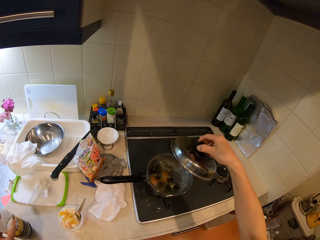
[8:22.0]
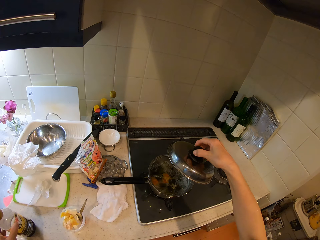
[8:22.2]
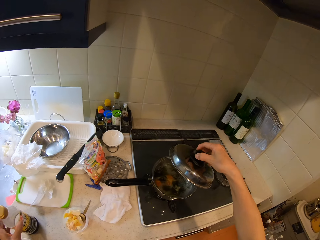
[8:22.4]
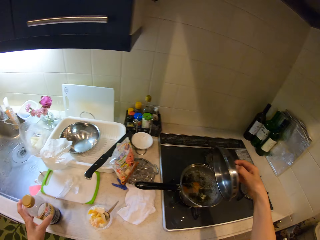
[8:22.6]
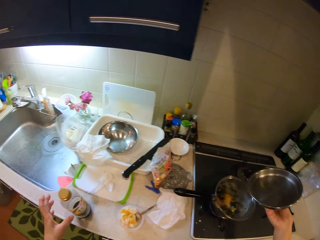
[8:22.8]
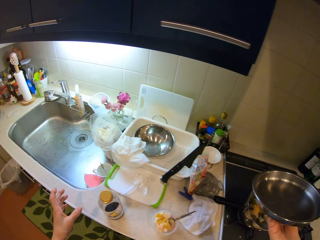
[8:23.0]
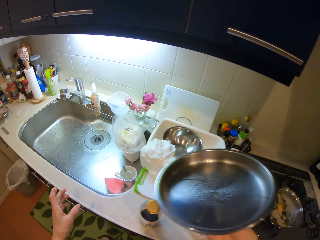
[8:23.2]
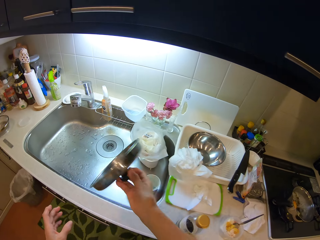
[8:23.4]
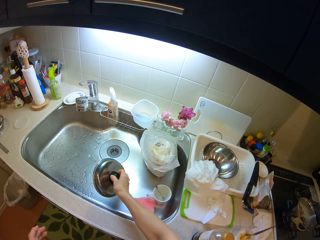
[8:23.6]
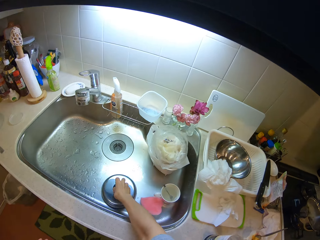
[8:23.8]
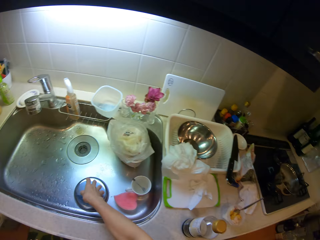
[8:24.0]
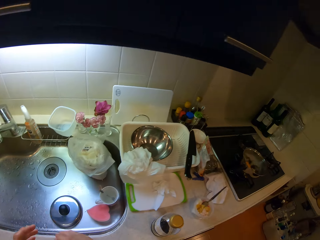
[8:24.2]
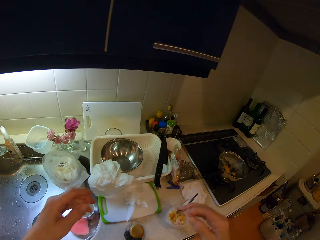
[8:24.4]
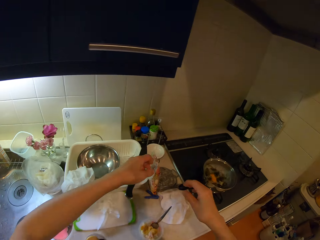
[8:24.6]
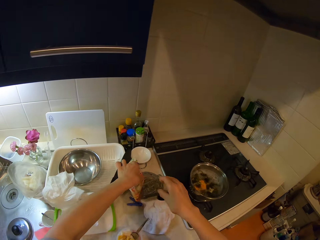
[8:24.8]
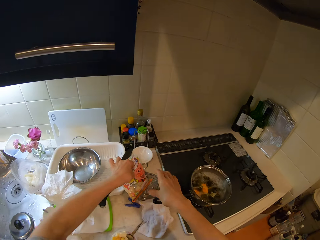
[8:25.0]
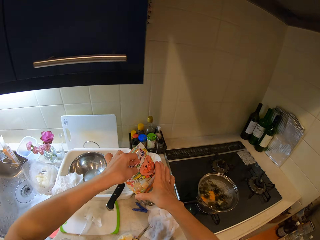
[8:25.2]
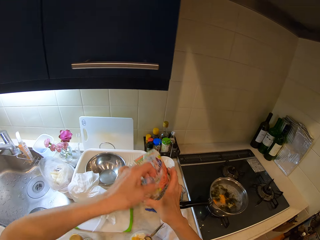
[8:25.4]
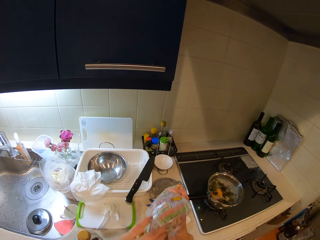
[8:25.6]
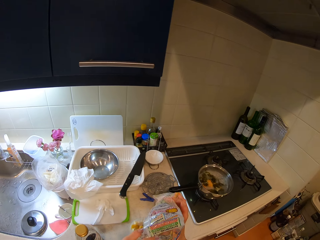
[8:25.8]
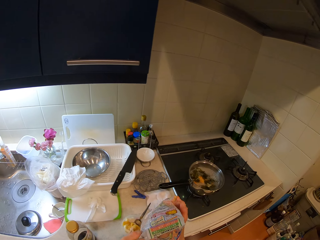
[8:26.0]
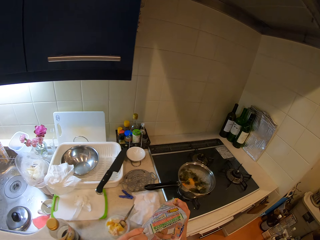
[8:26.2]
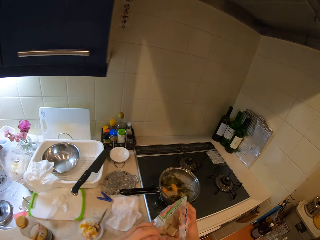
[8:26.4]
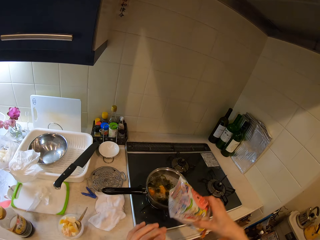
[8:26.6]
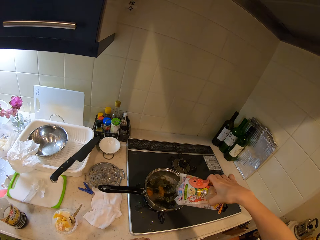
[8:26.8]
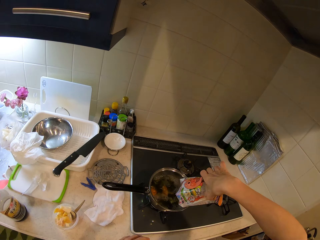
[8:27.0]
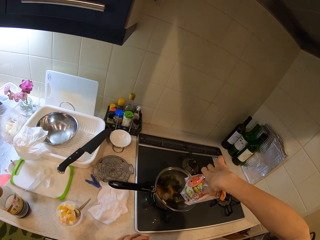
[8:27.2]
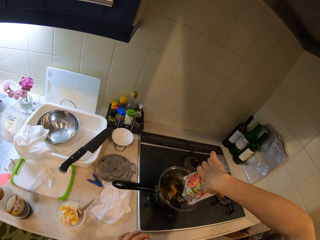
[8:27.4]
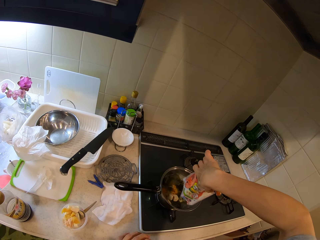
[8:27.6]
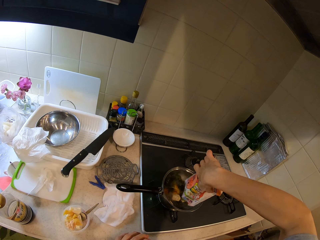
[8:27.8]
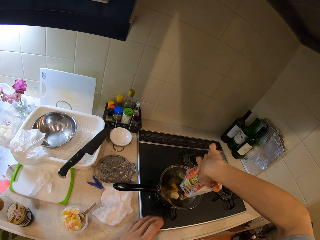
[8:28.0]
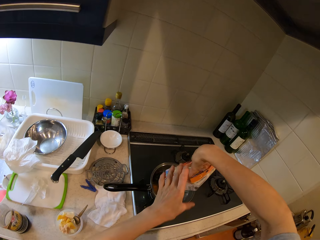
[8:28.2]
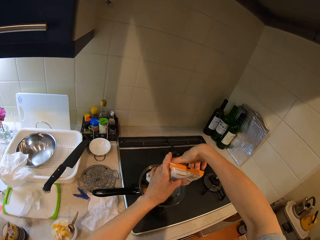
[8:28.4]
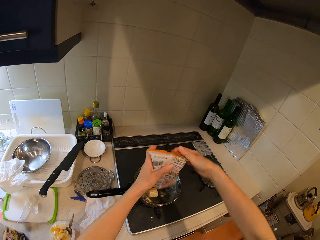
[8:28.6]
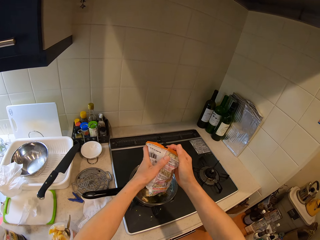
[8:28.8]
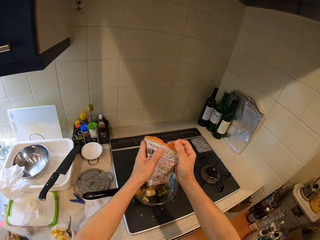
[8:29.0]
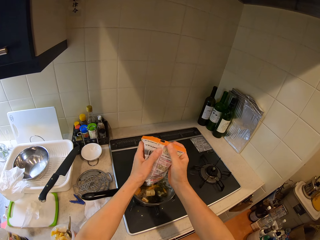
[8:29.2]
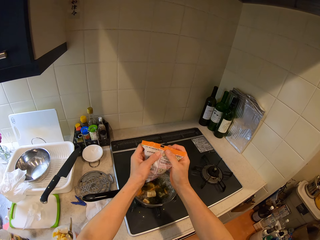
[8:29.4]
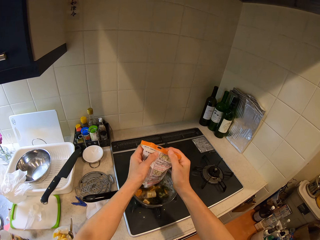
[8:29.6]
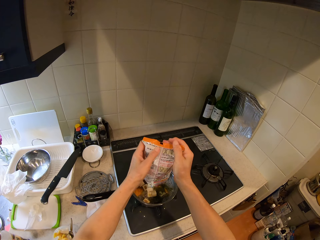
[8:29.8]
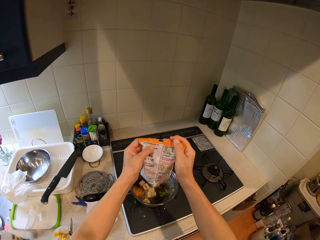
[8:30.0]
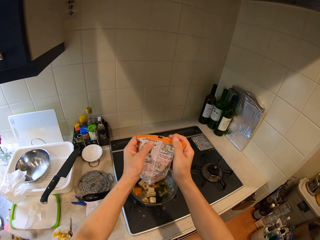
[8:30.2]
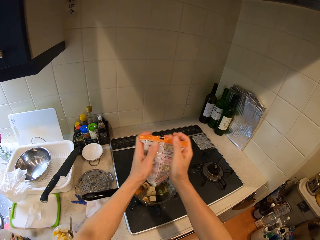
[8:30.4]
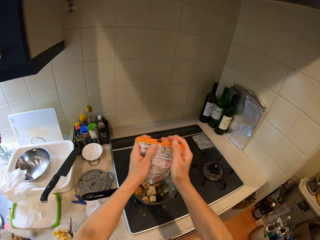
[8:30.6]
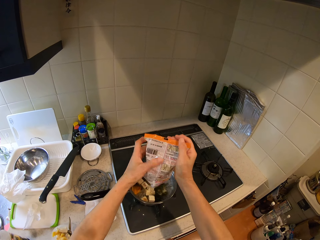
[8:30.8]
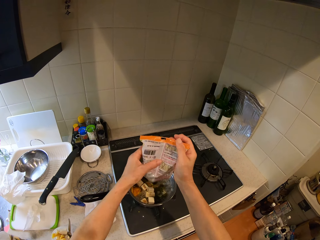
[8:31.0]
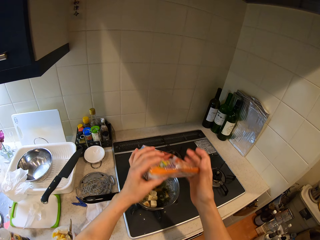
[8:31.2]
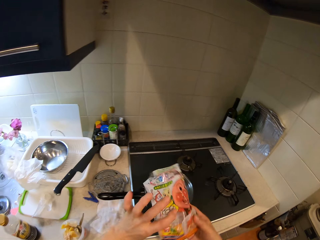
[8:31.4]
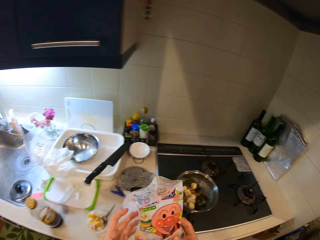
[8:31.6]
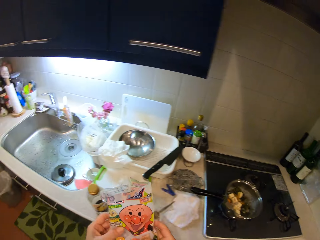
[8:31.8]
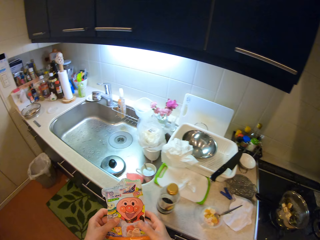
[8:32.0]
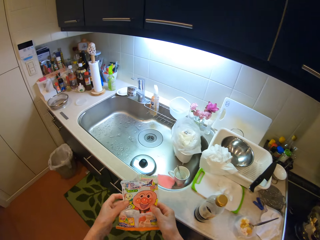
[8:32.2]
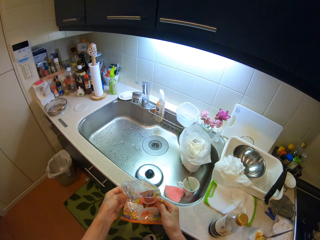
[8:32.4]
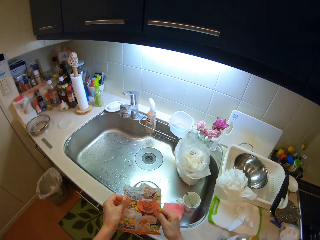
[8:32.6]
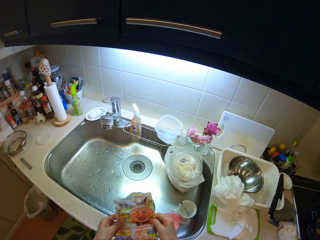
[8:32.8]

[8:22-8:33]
The camera wearer opens the lid of the frypan or cooking pot on the gas cooker. They drop the lid of the frypan in the sink. They pick a nylon or packet on the cabinet. They hold the packet with hands. They empty the food in the nylon into the frypan. They hold the packet with hands. They put something in the cooking pot.

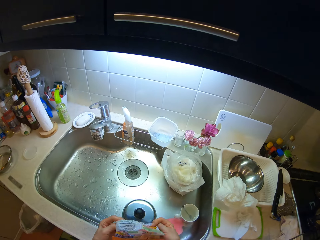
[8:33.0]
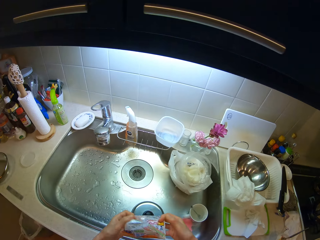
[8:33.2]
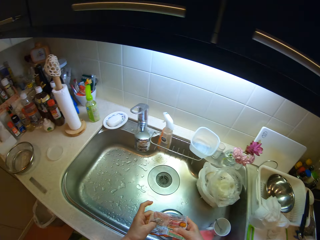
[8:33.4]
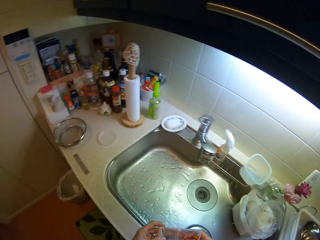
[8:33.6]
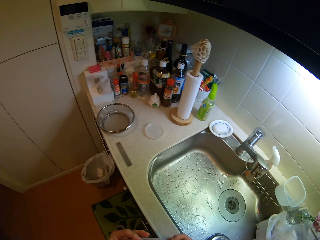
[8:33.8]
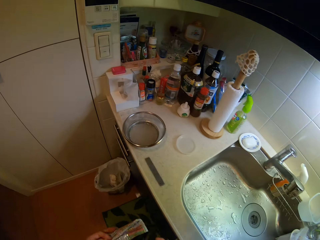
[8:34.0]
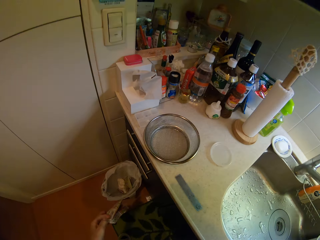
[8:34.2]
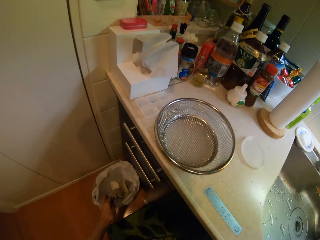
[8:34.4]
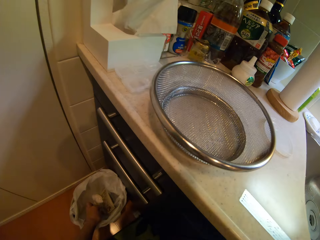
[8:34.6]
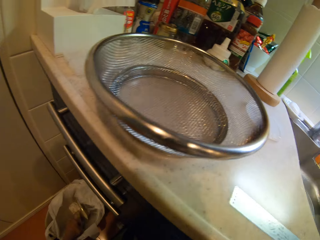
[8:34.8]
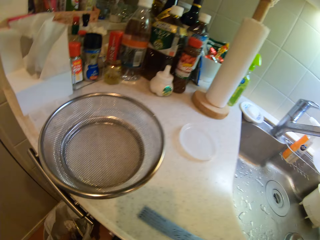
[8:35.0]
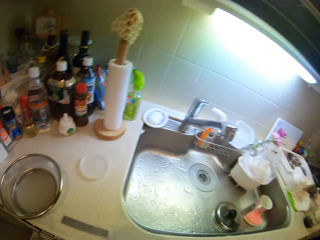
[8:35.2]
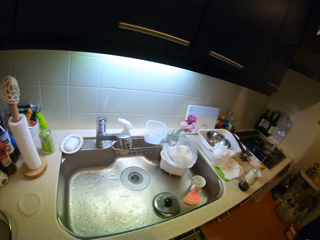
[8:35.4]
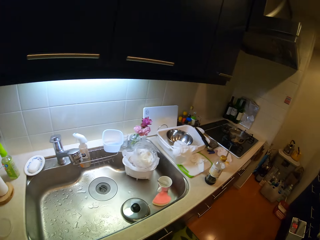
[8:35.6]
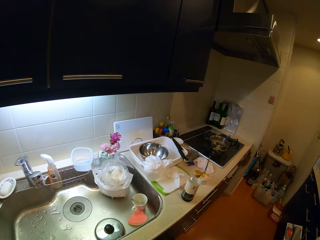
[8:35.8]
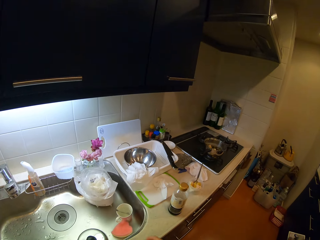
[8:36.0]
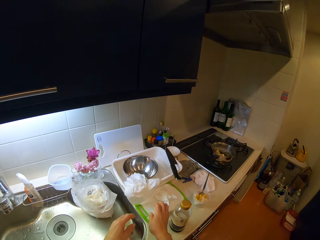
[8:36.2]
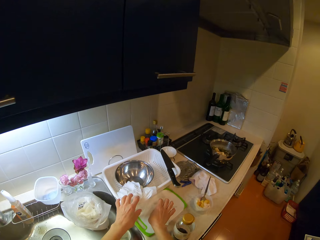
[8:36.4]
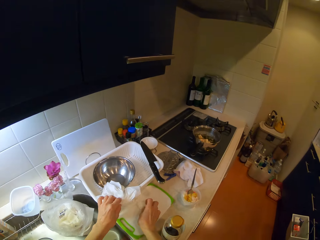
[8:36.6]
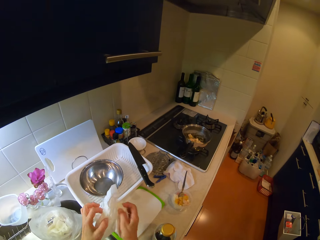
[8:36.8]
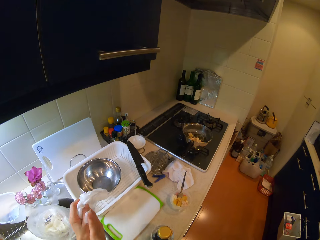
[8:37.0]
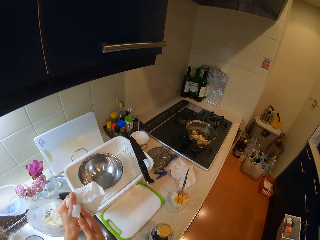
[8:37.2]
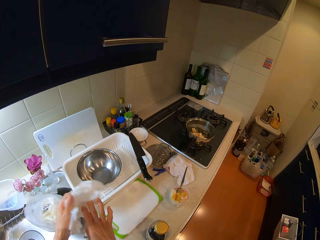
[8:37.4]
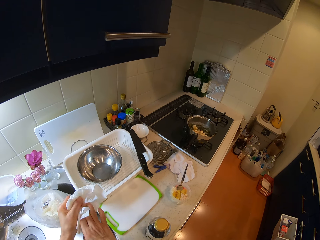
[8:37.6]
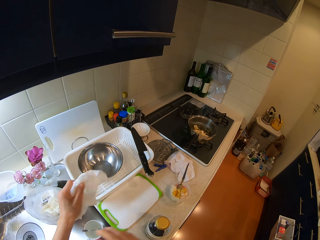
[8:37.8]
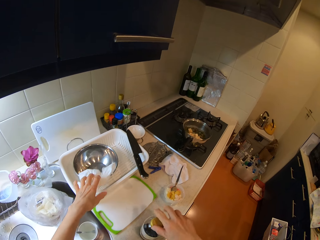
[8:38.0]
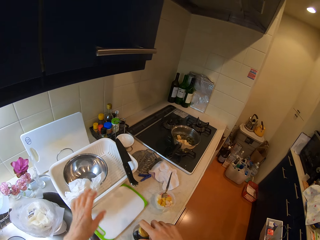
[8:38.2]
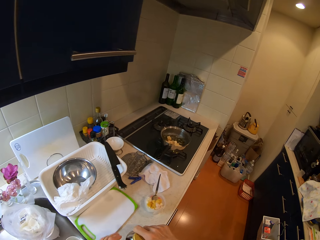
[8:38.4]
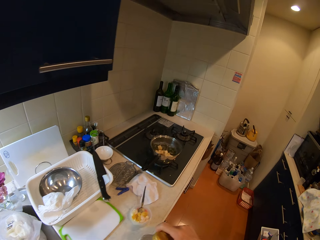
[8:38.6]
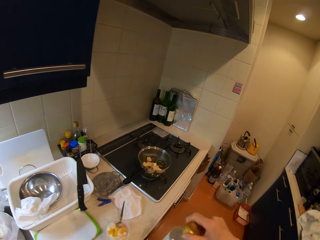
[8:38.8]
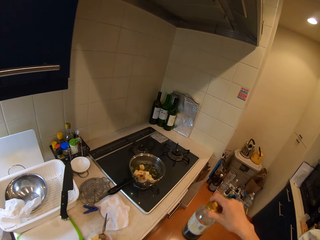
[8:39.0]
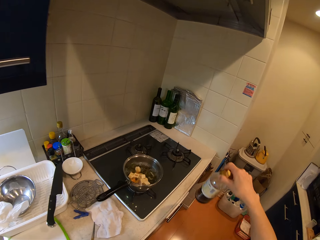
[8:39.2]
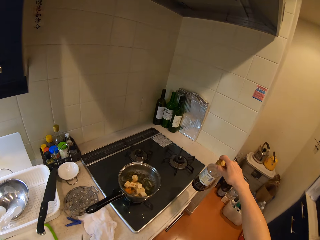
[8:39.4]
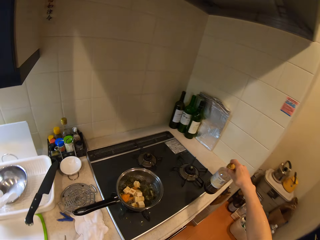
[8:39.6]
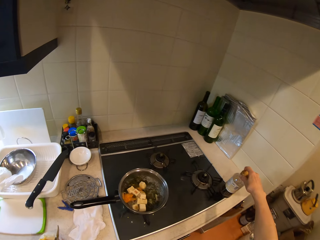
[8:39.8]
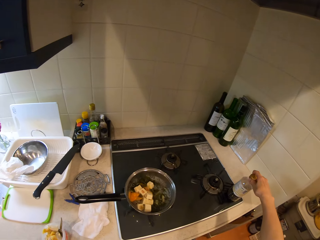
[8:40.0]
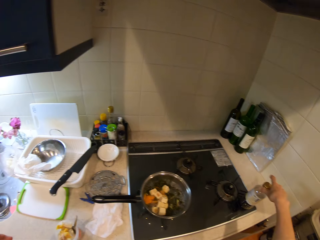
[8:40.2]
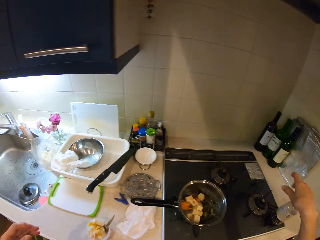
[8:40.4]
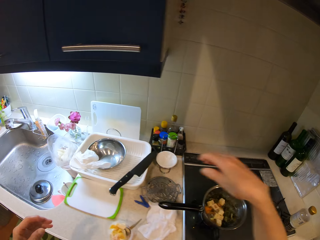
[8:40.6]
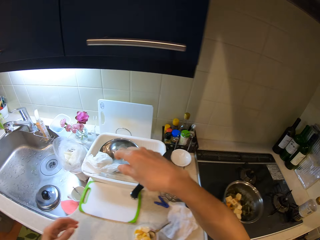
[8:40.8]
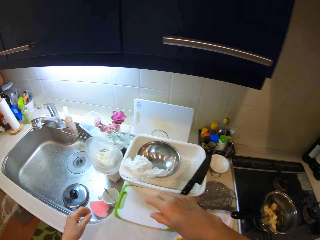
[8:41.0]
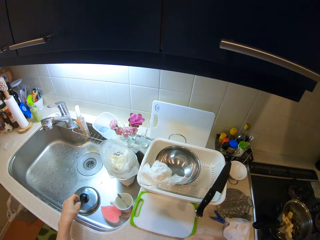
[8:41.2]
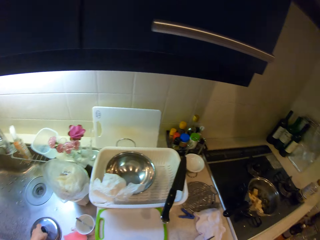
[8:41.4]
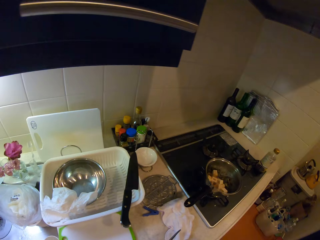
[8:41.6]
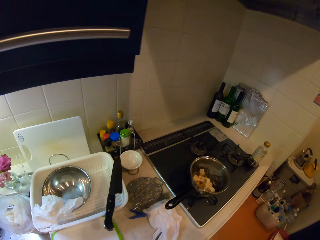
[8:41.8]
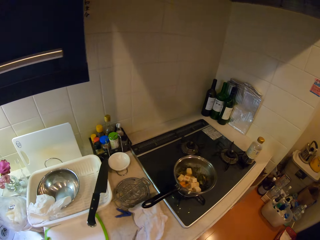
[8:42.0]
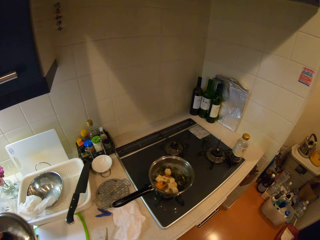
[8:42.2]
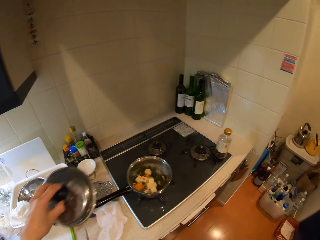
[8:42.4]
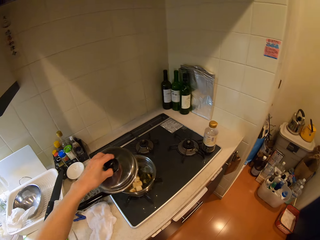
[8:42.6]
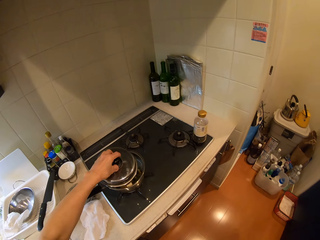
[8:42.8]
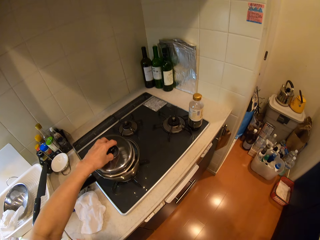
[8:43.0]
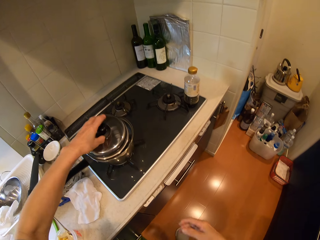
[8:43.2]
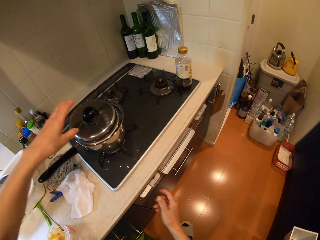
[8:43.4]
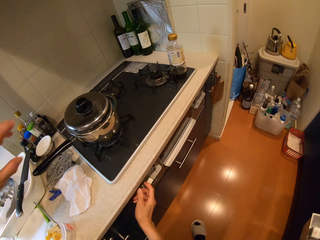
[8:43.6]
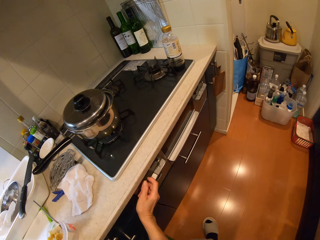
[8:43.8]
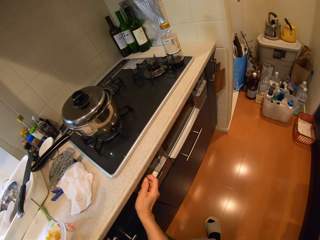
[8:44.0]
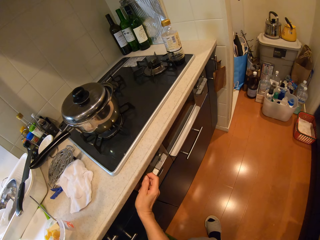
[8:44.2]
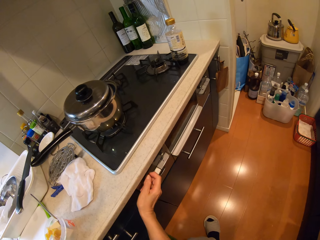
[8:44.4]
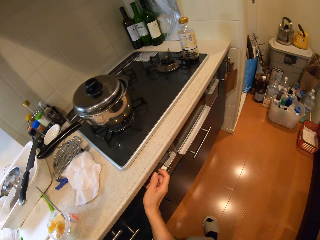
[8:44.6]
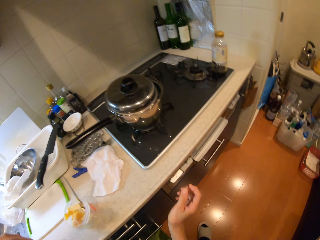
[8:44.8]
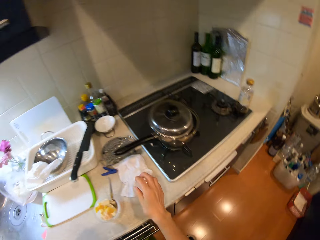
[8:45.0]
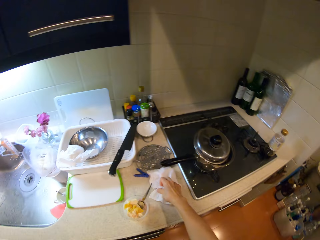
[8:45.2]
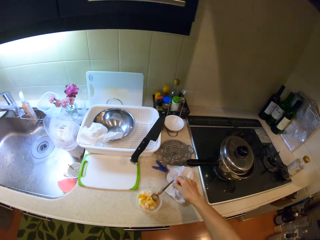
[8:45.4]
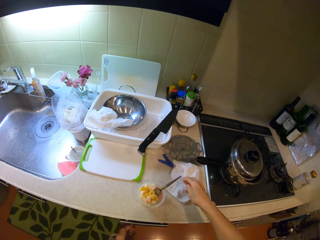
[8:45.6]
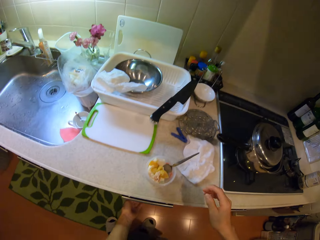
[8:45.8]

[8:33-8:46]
The camera wearer folds the nylon with his hands. He drops the nylon into a waste bin on a floor of the kitchen. He picks the tissue on the rack on the cabinet with hands. He wipes his hands with the tissue. He drops the tissue on the plastic kitchen rack on the cabinet. He moves the bottle on the cabinet to the gas cooker. He picks the bottle. He picks the lid of the frypan in the sink with his left hand. He covers the frypan with the lid. He turns a gas cooker knob. He presses a button on the gas cooker. He wipes a hand. He touches a tissue on the cabinet with his right hand.
